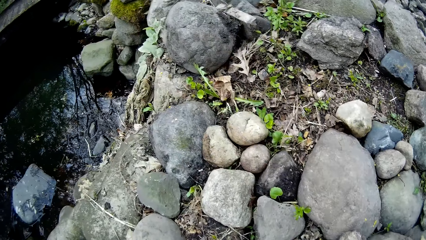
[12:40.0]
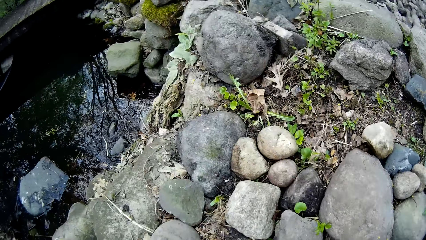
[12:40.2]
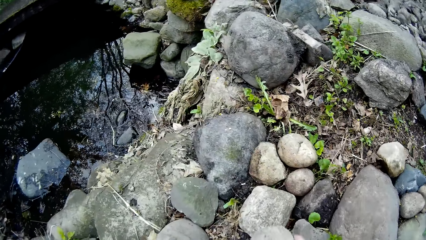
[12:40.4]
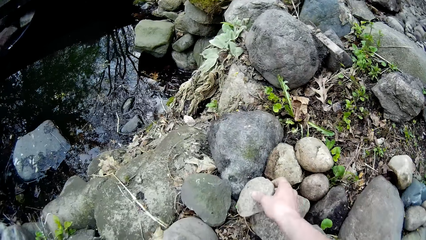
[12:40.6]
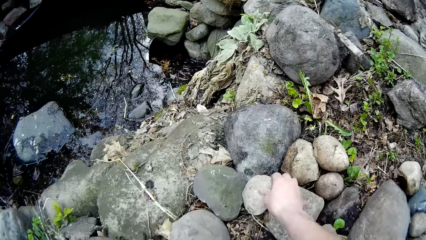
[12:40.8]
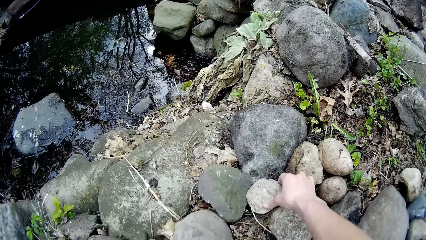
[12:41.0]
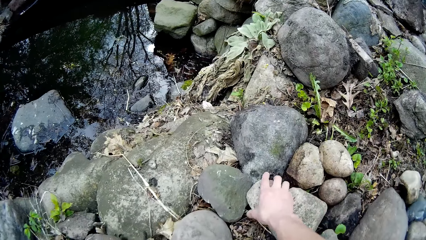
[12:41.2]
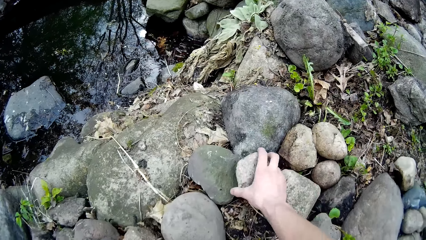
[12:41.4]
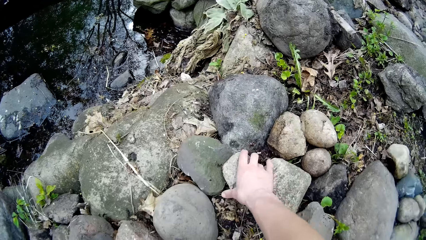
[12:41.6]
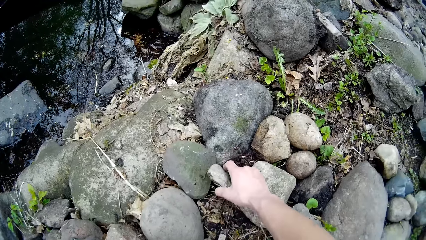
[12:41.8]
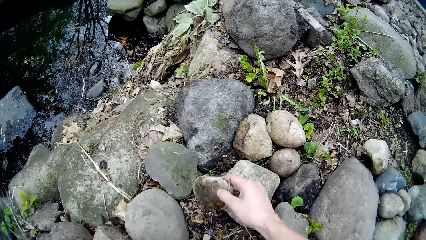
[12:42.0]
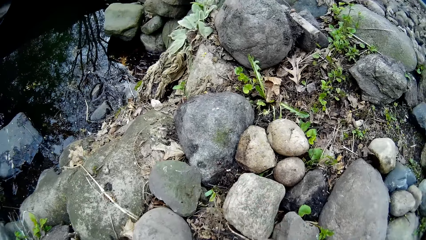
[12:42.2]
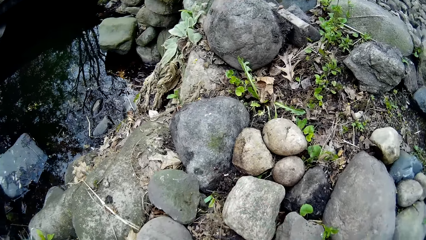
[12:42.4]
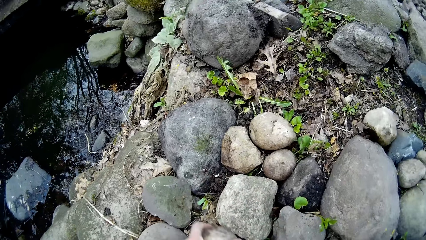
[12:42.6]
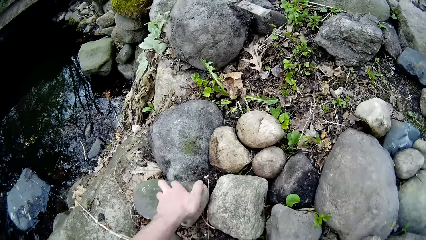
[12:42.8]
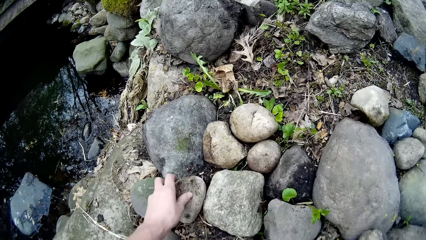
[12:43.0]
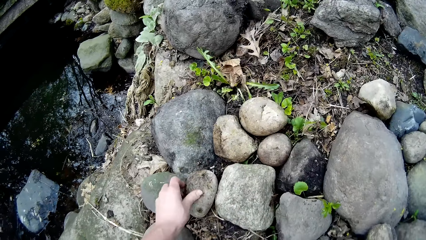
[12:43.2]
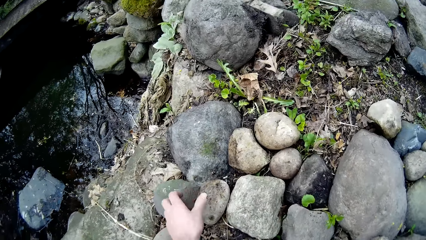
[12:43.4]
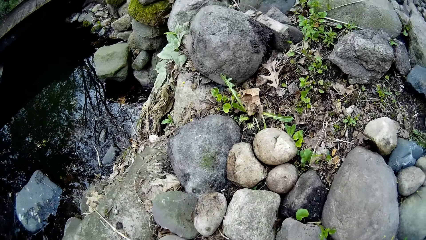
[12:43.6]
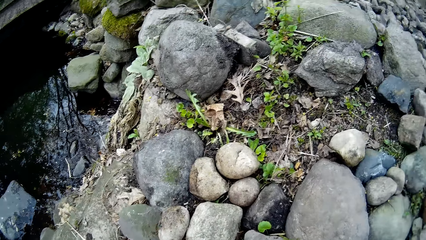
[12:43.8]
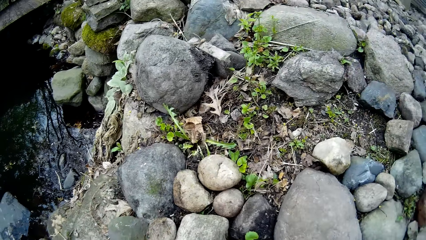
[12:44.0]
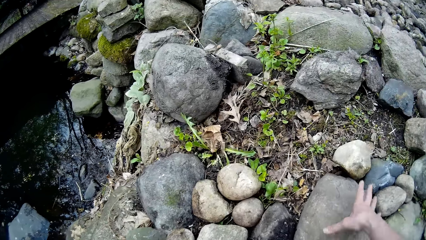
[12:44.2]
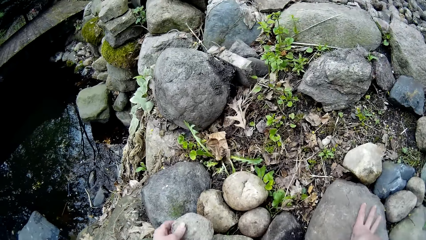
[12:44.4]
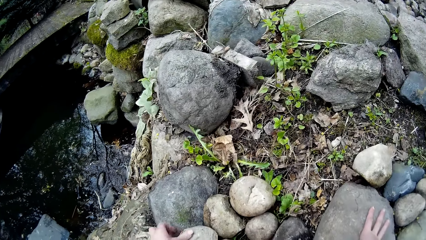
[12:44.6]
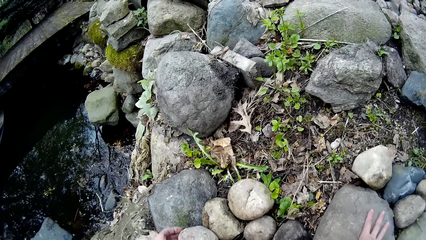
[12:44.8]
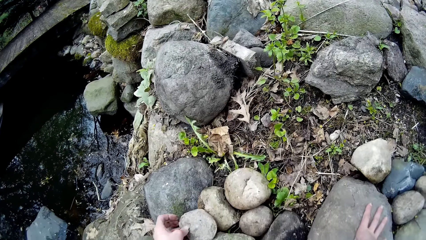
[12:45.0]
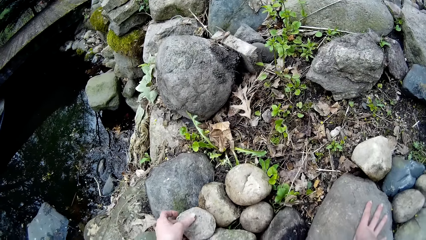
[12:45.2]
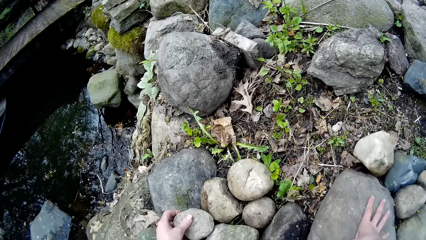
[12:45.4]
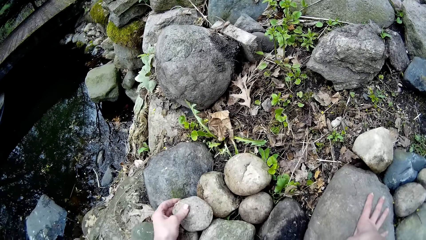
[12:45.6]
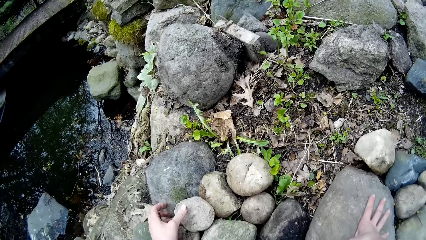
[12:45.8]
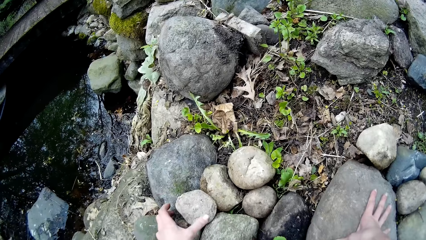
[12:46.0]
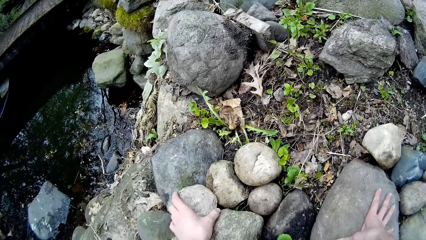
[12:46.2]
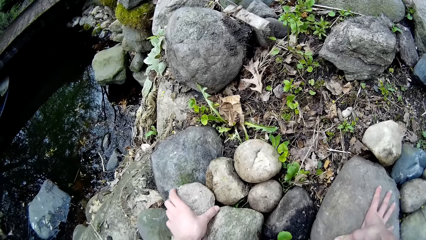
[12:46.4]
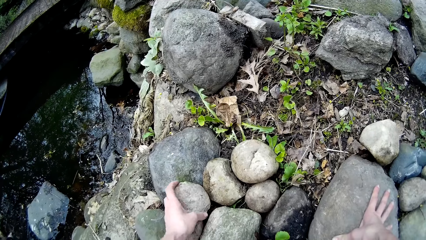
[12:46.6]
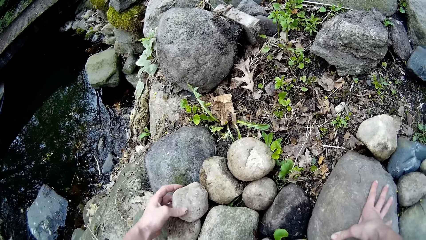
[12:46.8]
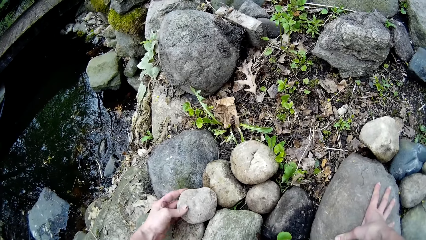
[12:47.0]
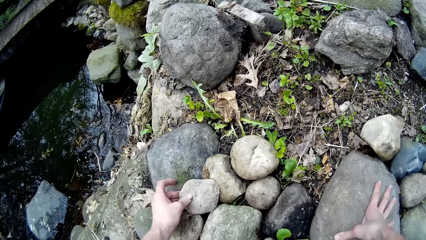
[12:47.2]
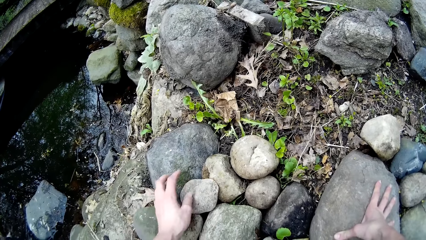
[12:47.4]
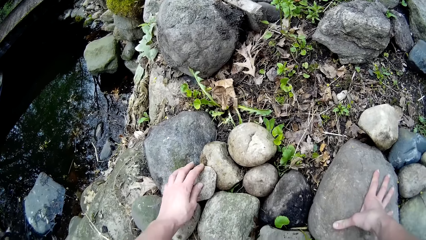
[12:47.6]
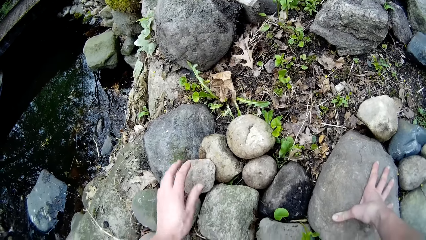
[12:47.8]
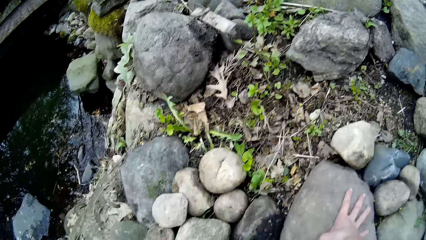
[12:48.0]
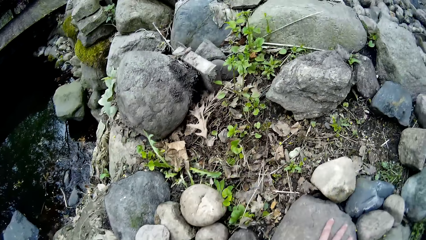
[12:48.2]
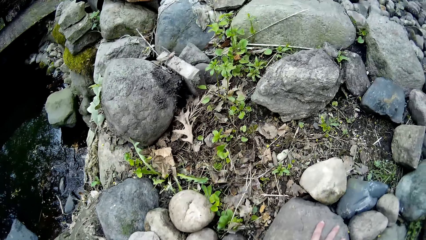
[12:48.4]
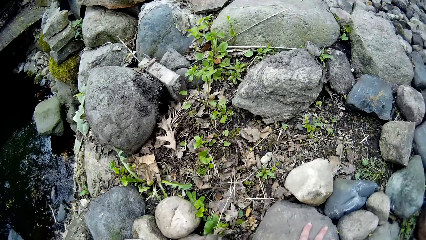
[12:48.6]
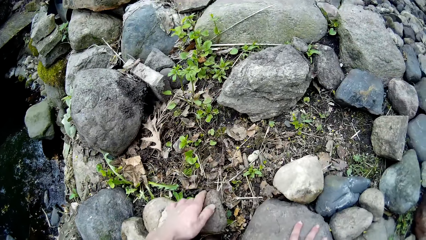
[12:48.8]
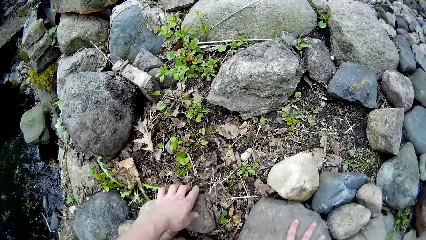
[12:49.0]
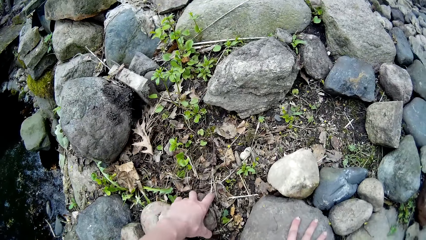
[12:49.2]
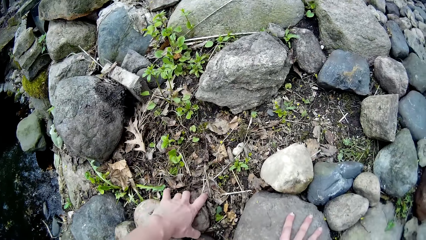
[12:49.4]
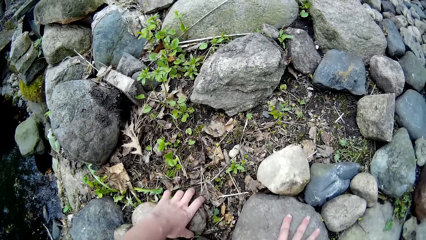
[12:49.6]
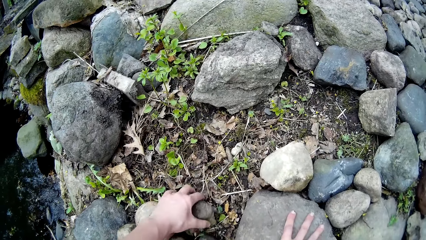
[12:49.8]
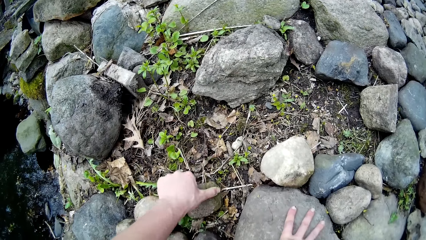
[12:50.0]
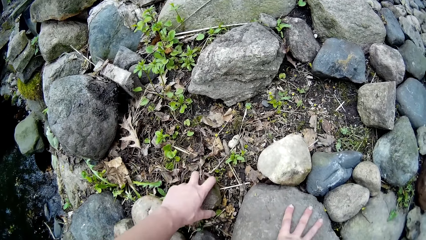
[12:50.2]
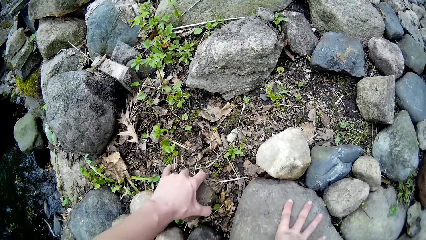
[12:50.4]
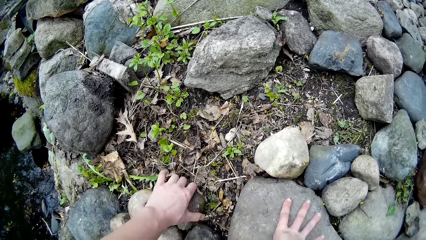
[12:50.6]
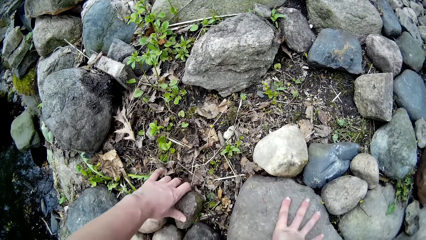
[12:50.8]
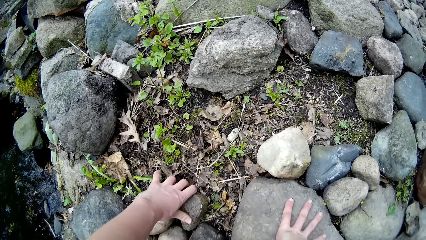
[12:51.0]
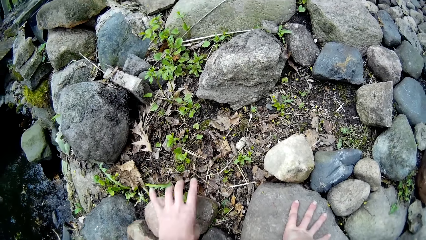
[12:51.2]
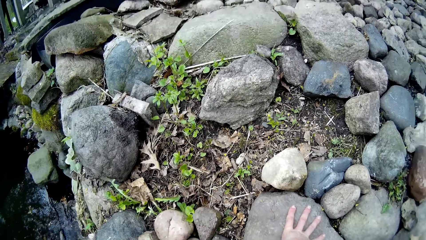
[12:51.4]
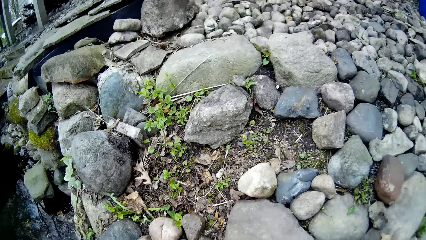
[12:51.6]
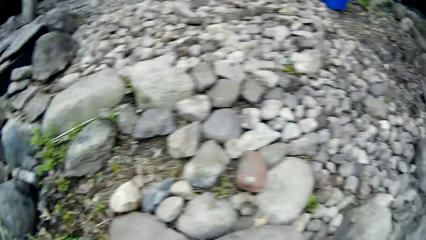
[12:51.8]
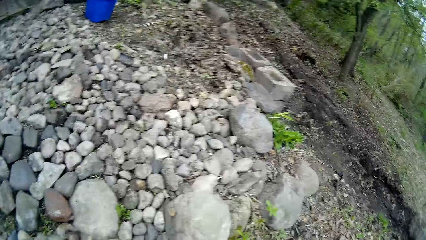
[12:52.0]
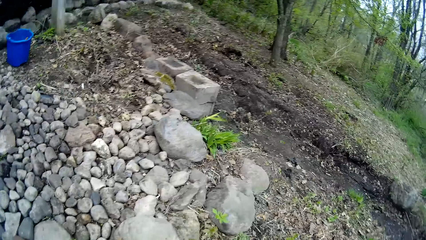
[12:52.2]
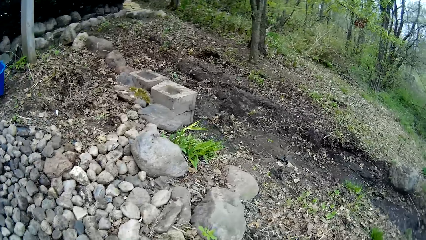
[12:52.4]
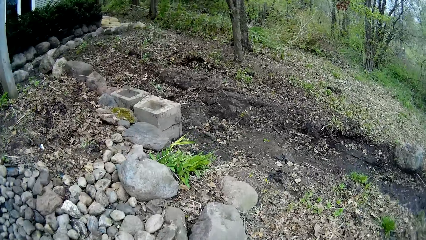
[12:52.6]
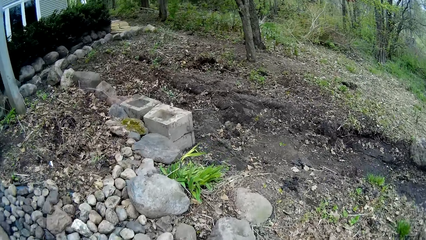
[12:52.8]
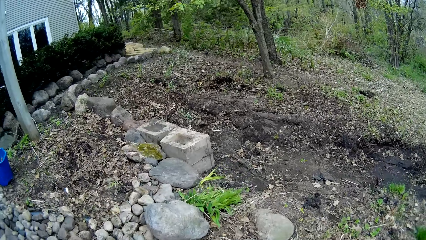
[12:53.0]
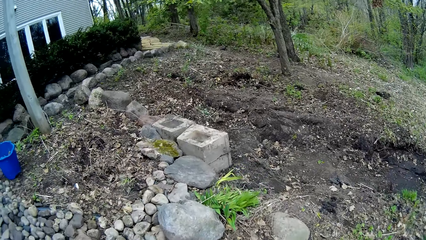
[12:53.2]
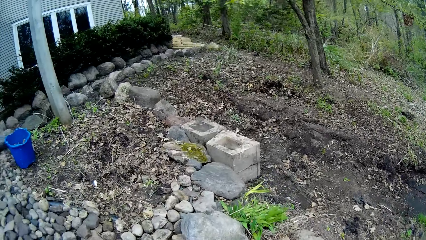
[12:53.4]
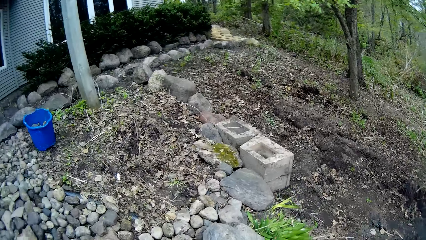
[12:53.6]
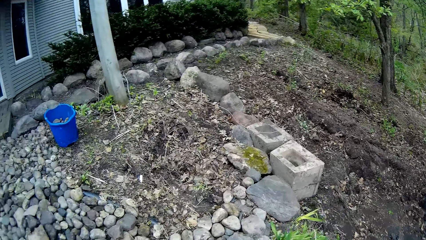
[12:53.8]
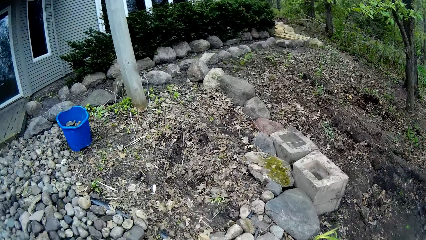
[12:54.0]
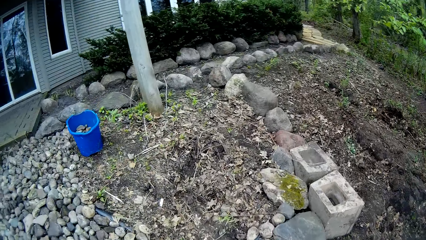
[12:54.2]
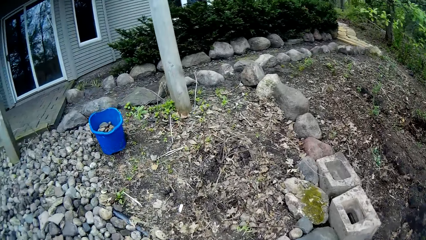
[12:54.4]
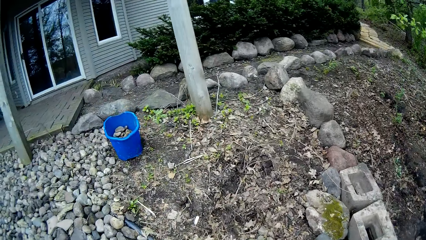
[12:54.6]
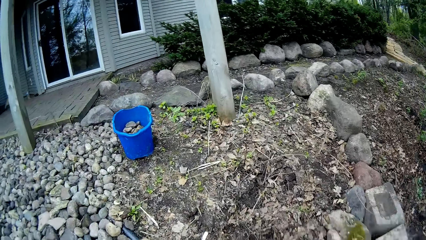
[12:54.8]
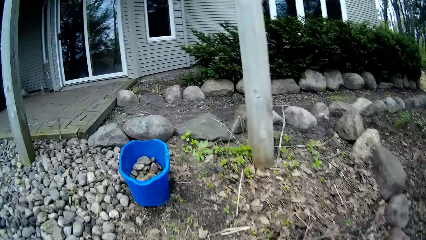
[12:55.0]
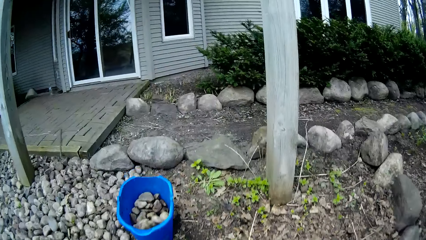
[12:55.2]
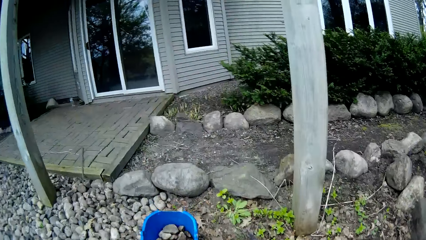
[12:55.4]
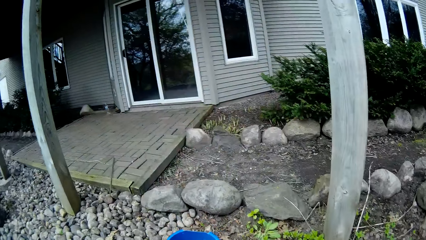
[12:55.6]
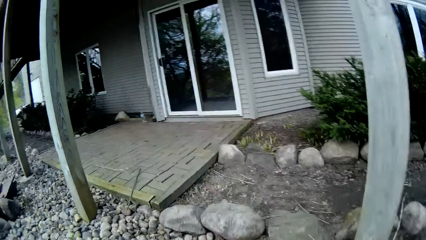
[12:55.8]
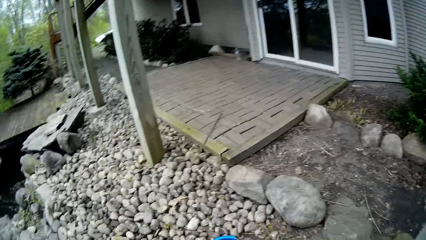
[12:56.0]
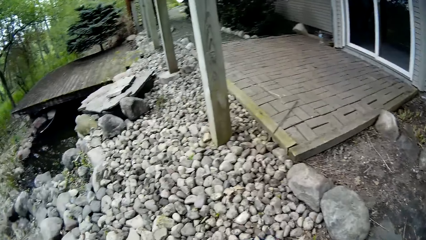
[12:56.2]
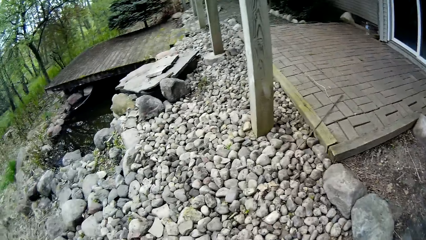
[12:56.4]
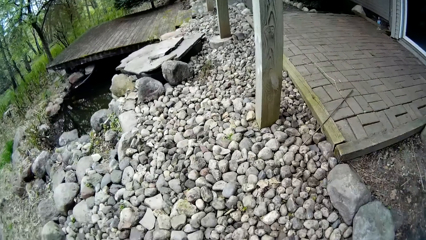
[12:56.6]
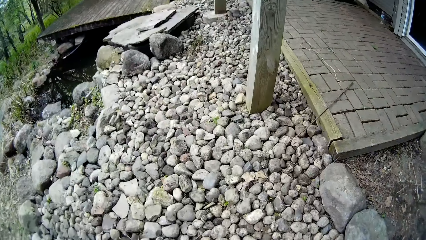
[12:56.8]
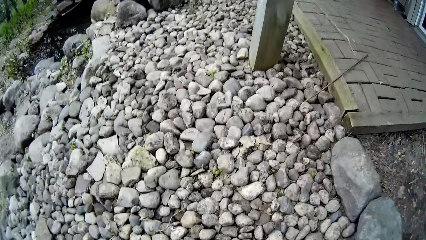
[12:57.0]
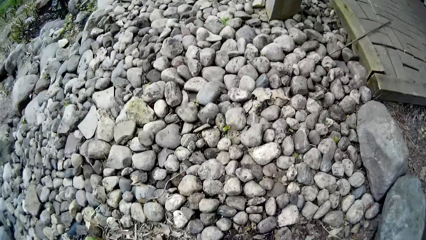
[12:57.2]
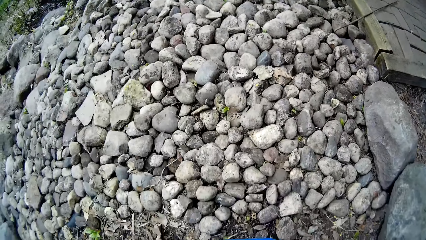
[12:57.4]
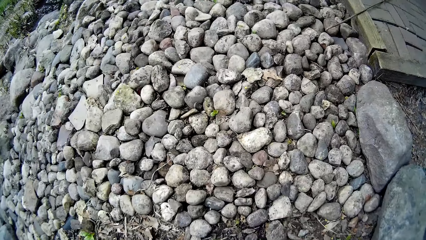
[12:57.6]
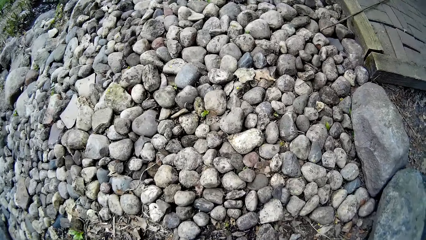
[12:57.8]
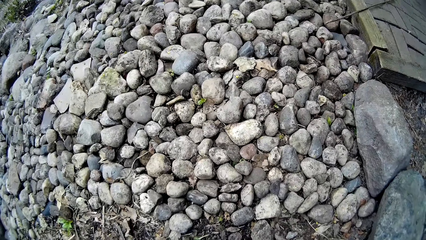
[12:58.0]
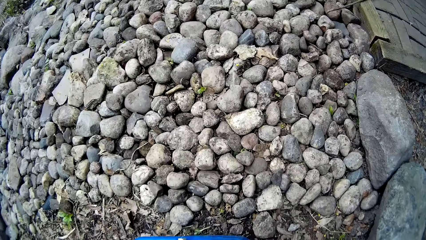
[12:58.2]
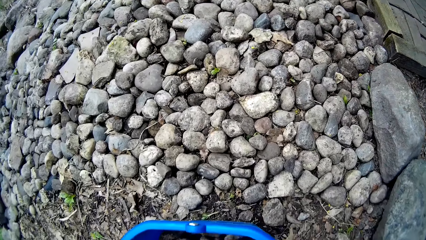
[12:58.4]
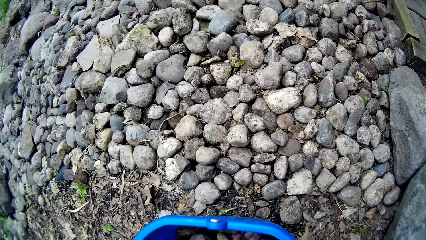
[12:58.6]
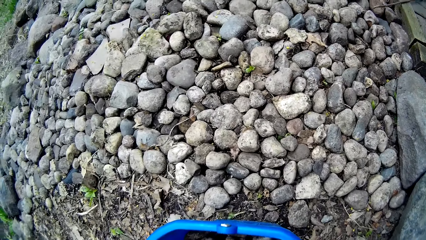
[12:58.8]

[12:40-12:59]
The camera wearer drops a stone. They adjust the stone, pick up a stone and drop the stone. They rest a hand on a stone. They drop the stone. They adjust the stone. They adjust the stone again. They drop the stone. They adjust the stone, turn the stone and adjust the stone. They move around. They look around. They pick some stones from the blue bucket with both hands.
